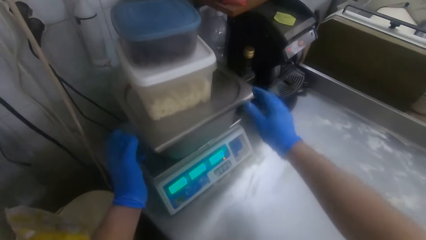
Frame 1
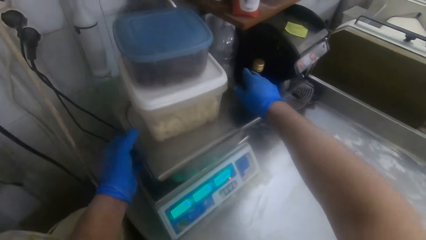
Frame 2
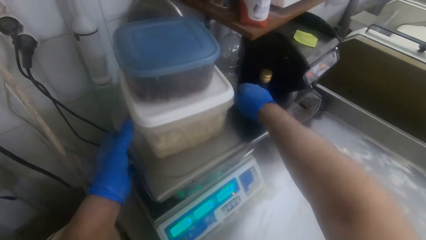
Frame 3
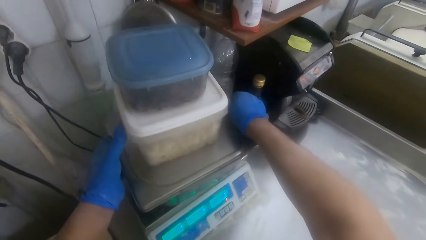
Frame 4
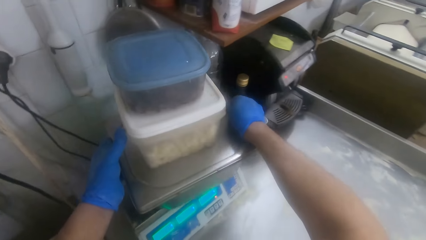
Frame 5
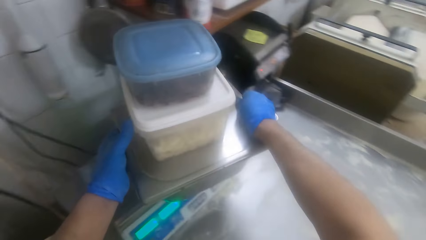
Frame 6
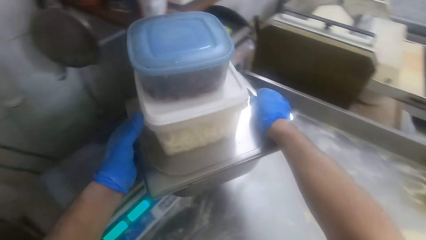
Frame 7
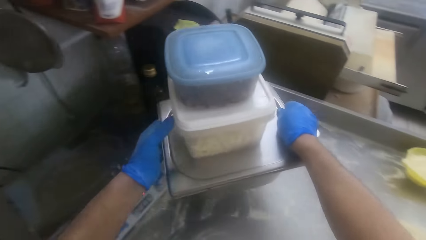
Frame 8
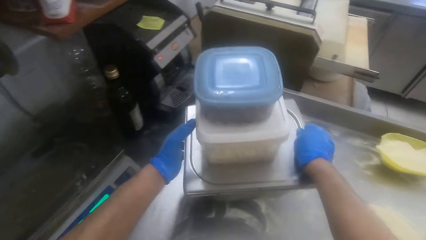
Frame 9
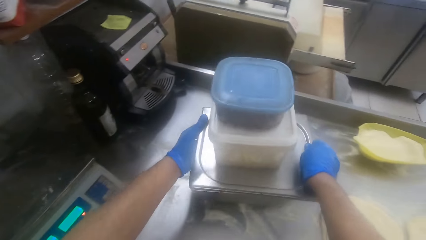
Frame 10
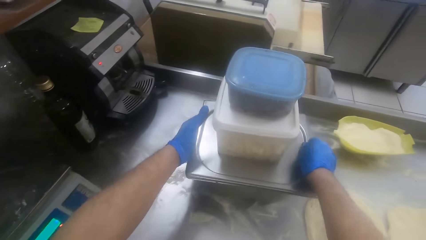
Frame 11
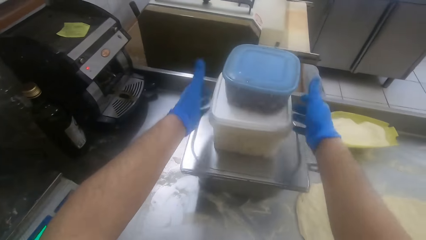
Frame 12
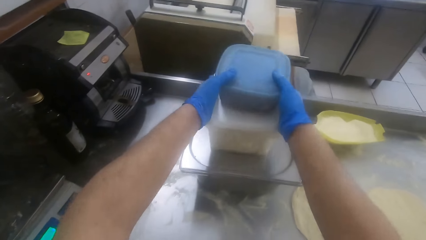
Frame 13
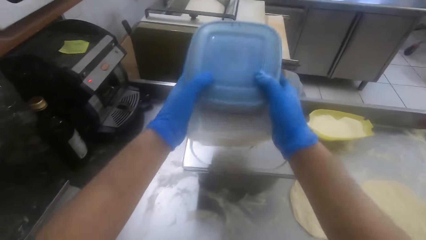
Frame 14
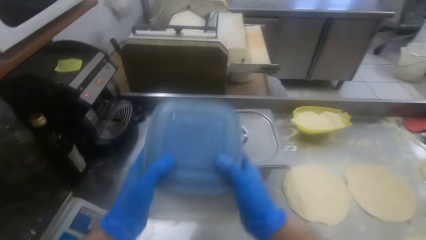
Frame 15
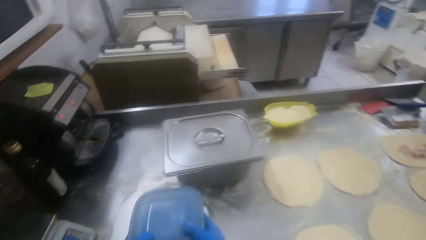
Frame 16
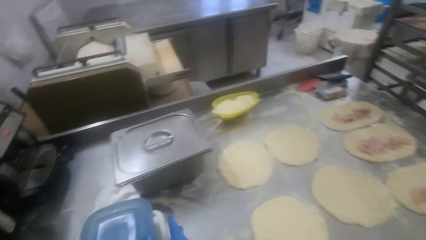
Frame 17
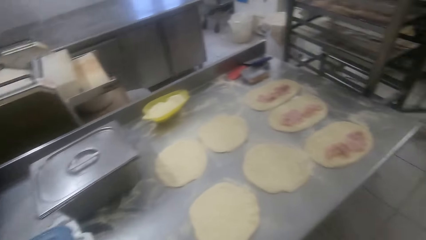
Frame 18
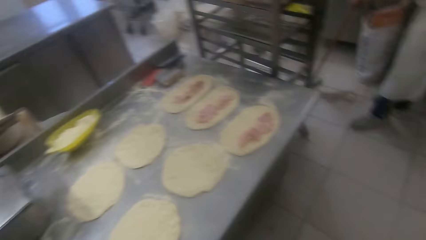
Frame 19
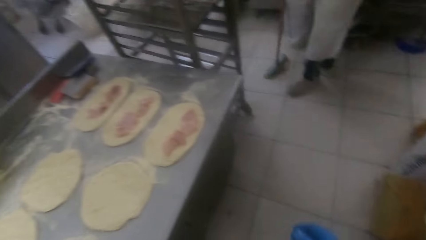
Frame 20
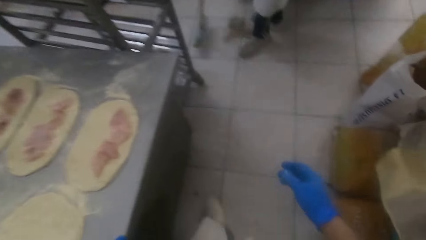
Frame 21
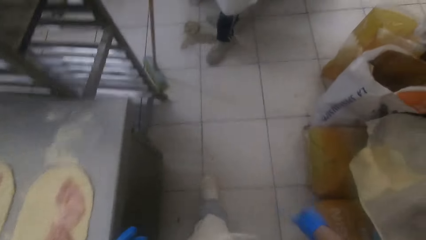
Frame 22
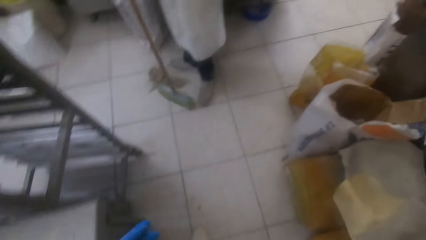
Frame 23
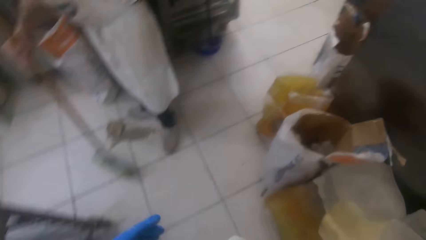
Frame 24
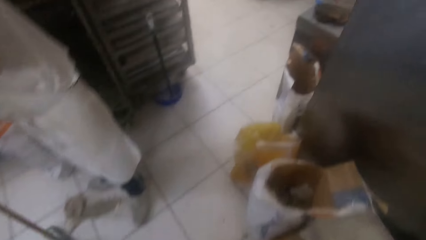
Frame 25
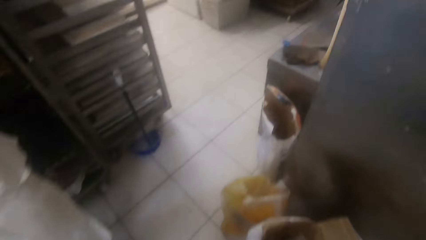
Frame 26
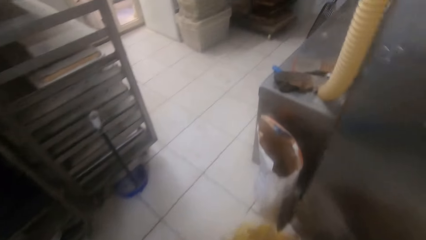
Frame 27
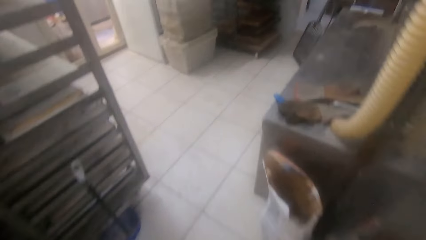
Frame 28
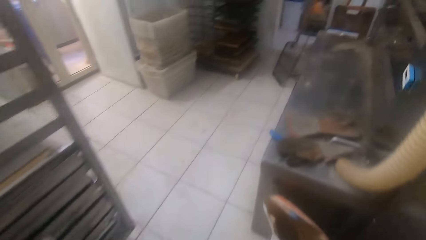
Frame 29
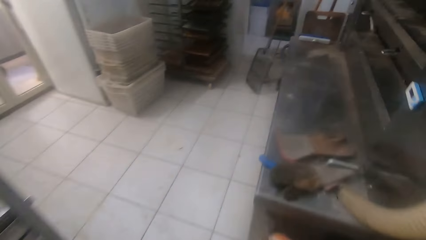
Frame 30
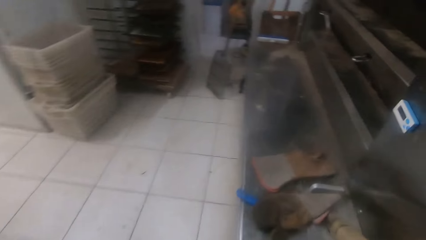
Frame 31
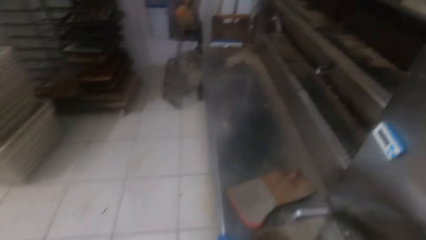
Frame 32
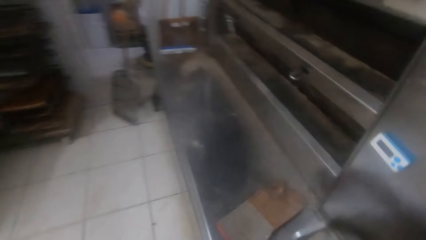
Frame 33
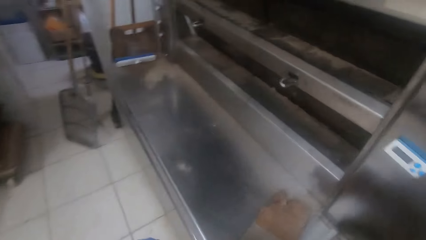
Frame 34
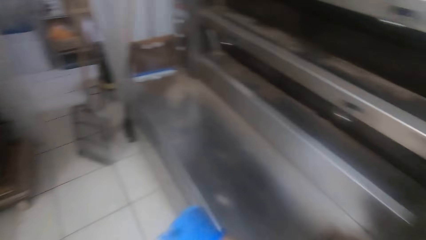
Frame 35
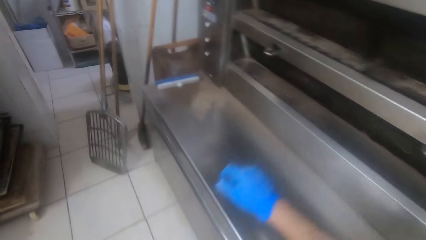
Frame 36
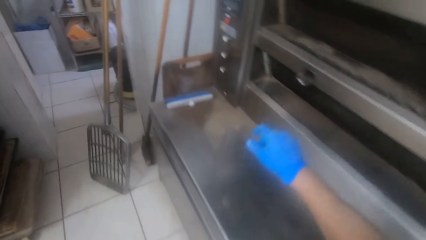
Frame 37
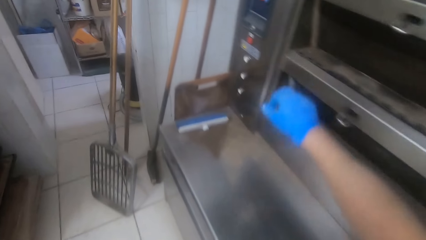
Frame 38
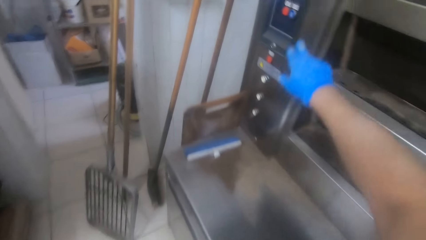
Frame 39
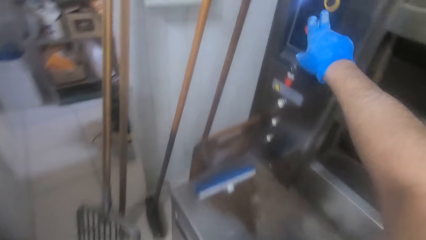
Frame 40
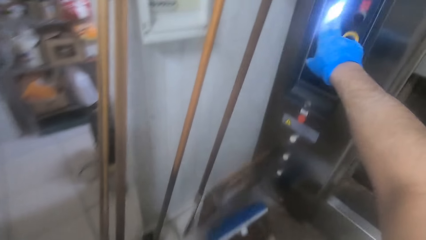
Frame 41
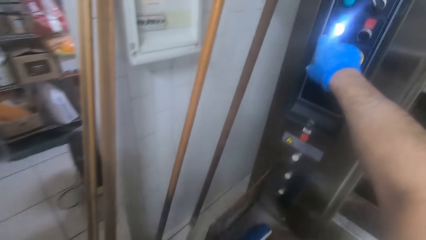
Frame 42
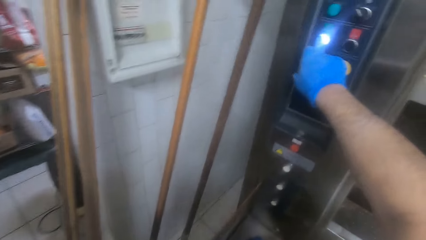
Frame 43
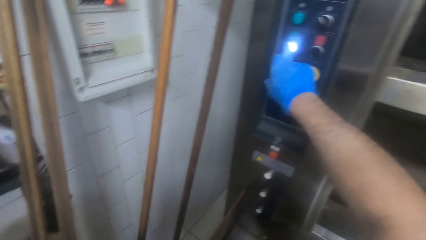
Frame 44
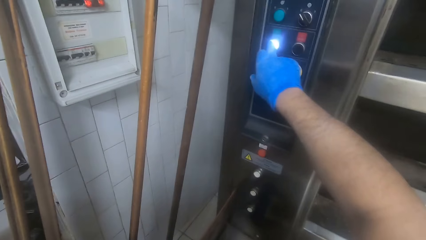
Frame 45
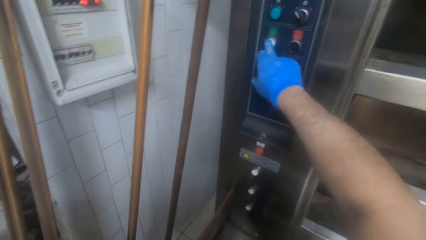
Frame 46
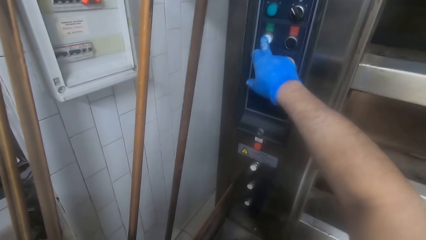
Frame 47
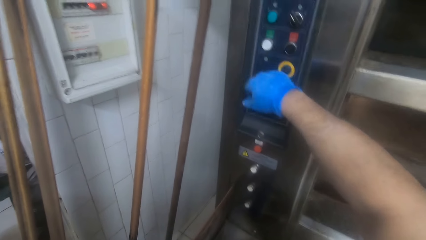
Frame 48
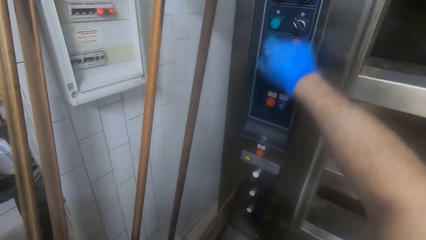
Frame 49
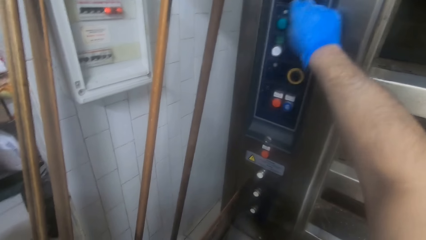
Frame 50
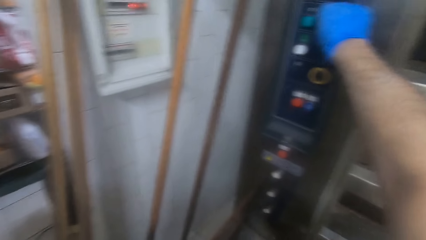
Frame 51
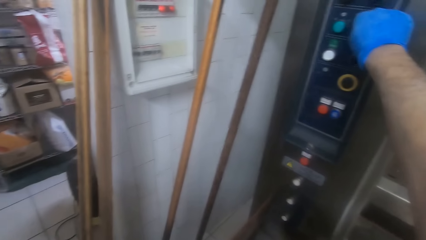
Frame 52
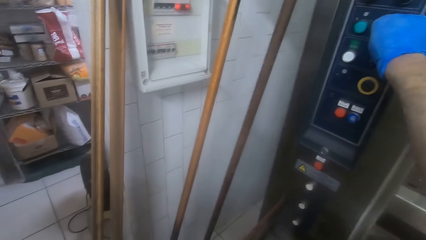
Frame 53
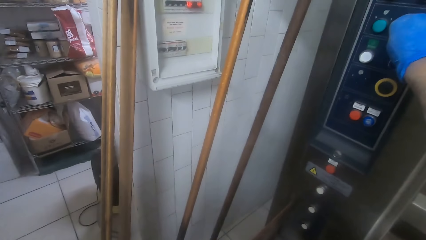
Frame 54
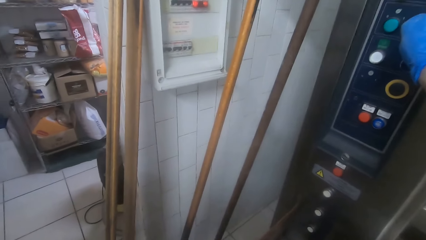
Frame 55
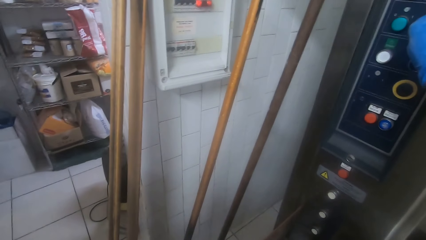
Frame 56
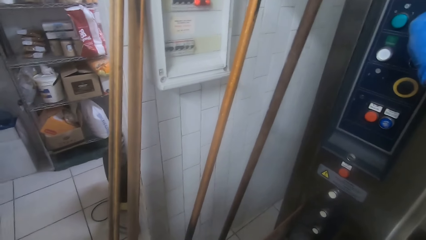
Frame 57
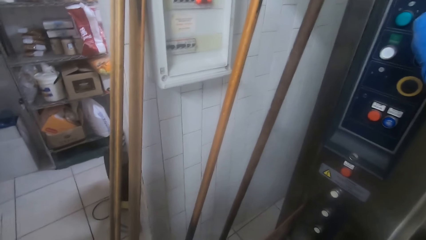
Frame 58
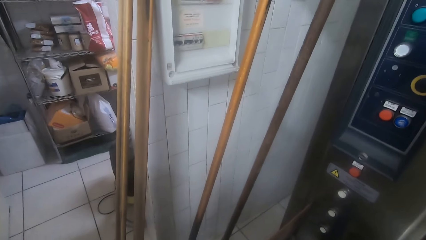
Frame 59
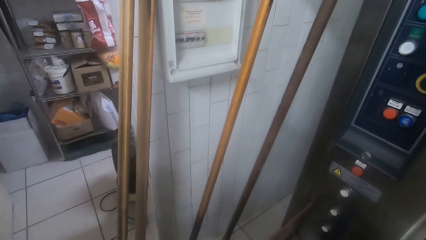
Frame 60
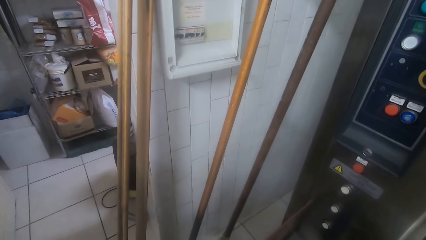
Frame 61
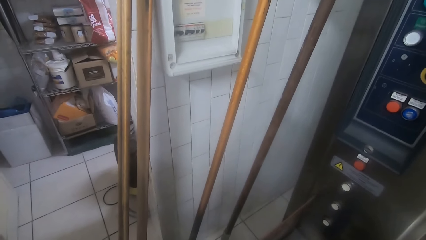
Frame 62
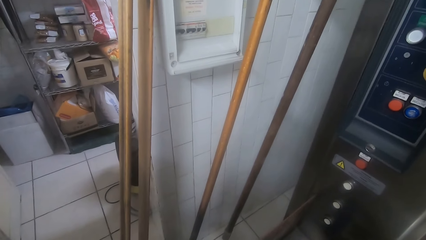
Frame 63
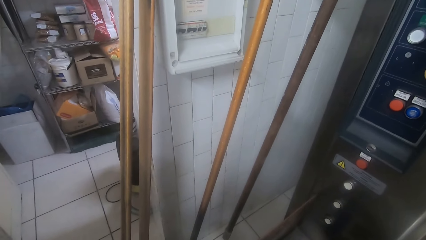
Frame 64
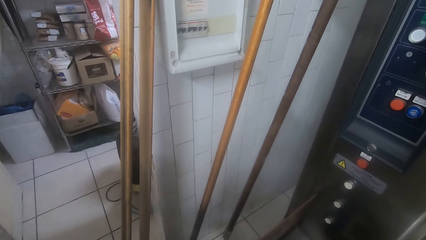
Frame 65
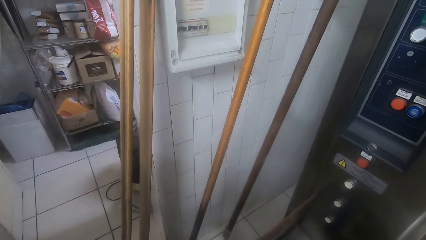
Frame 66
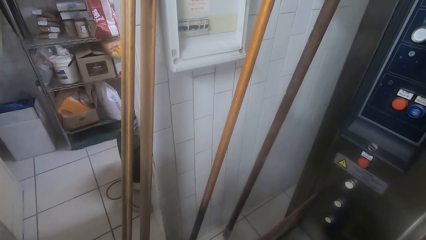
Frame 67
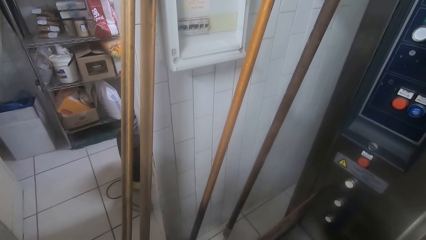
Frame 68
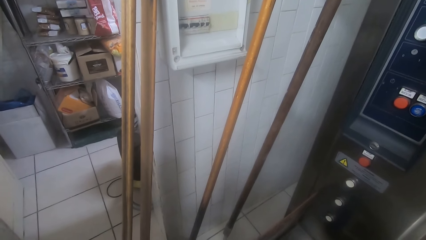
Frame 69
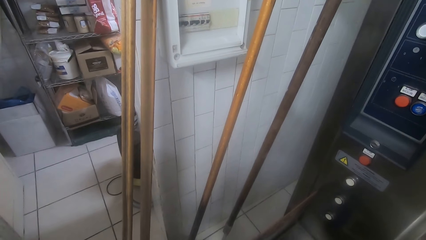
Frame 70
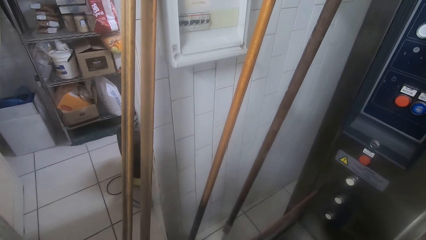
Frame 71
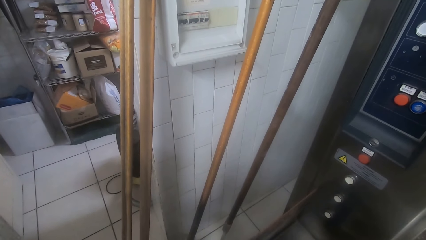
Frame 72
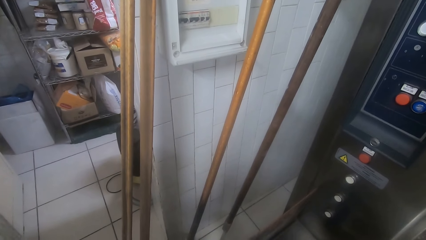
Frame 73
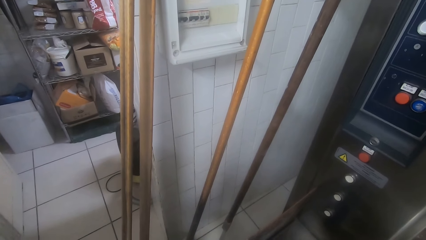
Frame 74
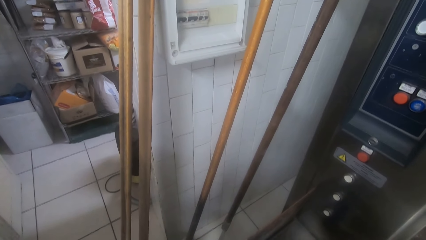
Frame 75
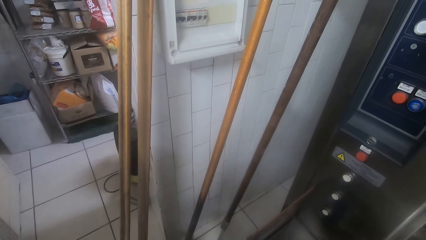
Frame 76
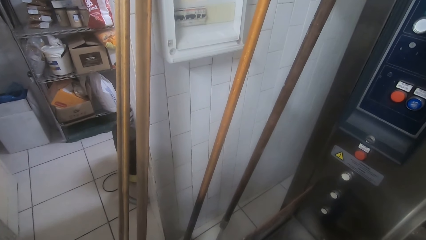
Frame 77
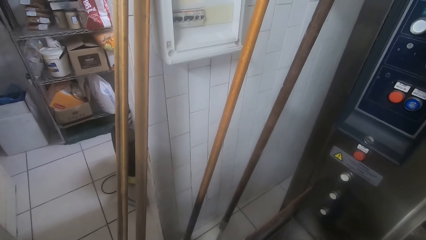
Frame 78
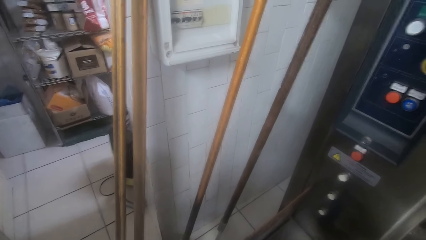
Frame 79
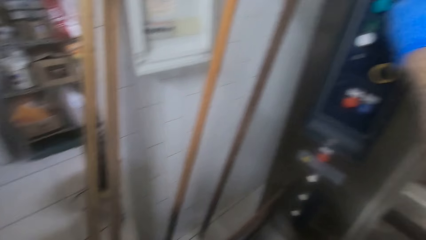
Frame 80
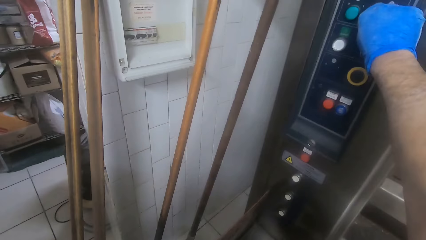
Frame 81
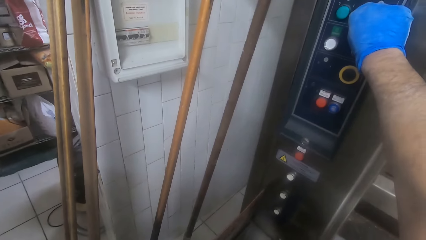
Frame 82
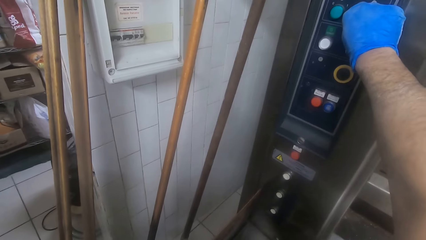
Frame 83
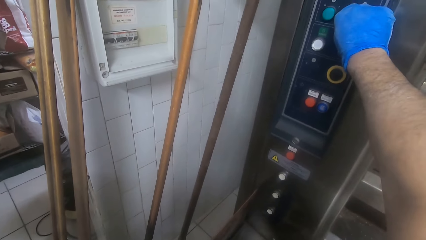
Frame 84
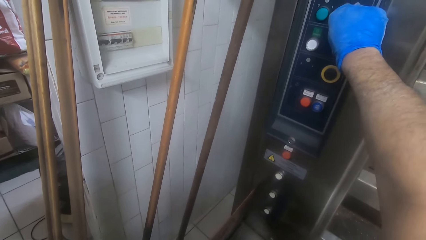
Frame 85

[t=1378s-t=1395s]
The camera wearer carries an aluminum container on an electric weighing balance on the kneading table with both hands. He puts the aluminum container on the kneading table. He picks up two plastic containers on the aluminum container. He puts the plastic containers on the kneading table. He walks to an oven room in the bakery. A man sweeps the bakery floor. The camera wearer presses a button on an oven with his right hand. He adjusts a knob on the oven with his right hand.
